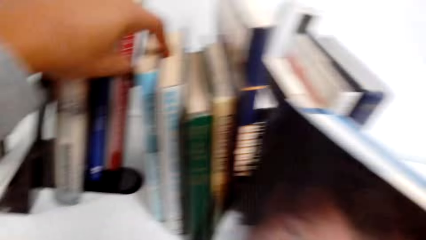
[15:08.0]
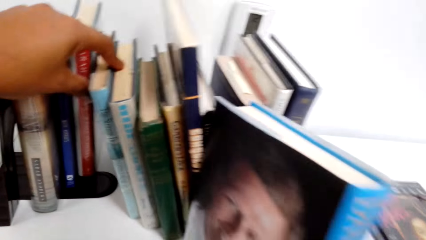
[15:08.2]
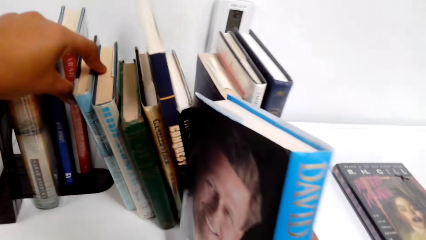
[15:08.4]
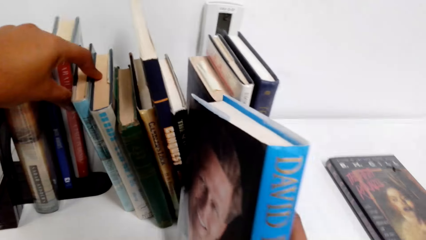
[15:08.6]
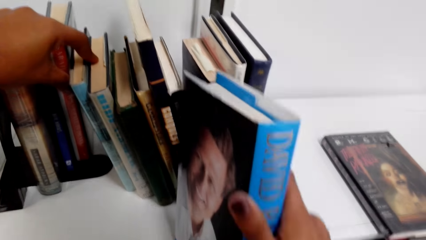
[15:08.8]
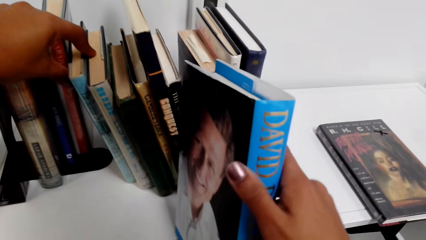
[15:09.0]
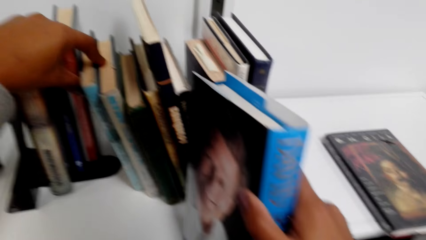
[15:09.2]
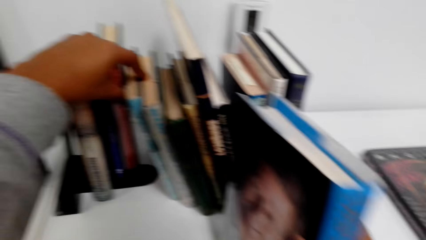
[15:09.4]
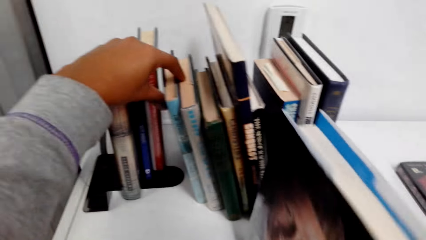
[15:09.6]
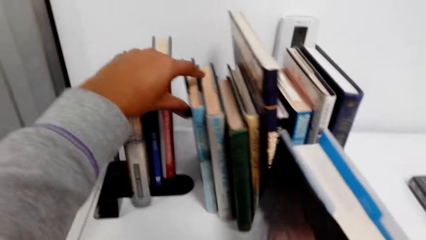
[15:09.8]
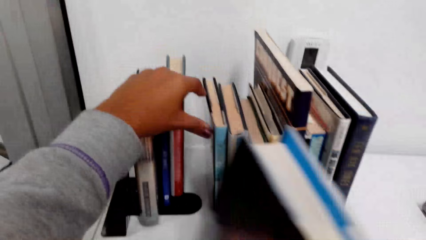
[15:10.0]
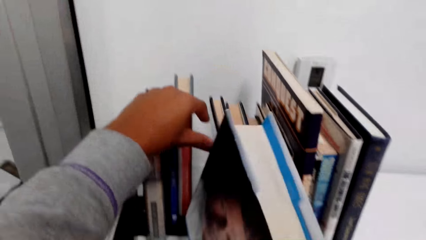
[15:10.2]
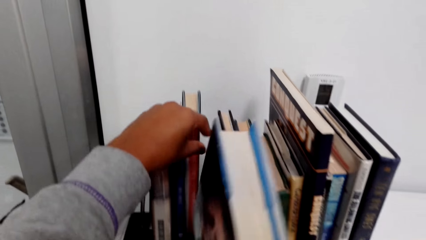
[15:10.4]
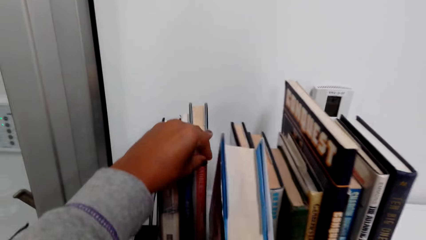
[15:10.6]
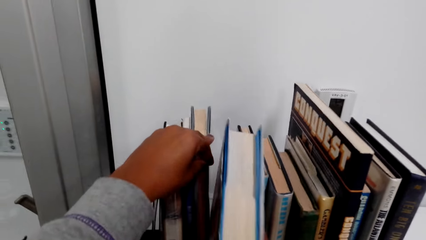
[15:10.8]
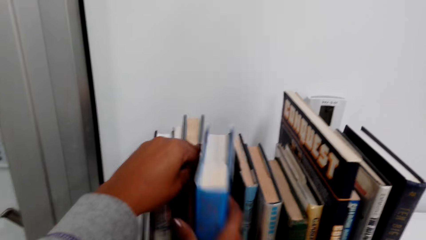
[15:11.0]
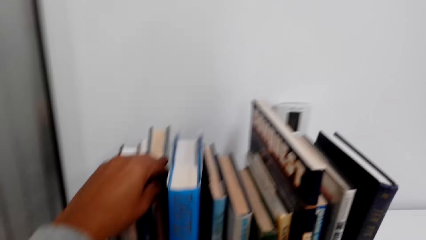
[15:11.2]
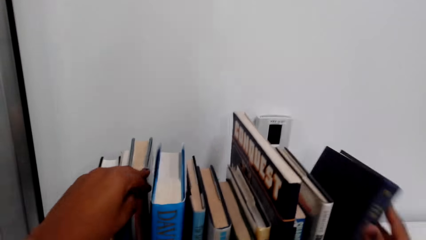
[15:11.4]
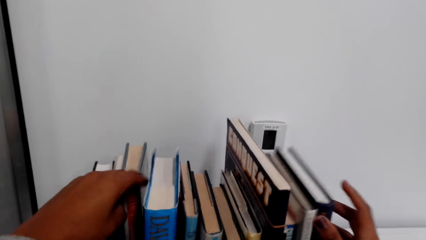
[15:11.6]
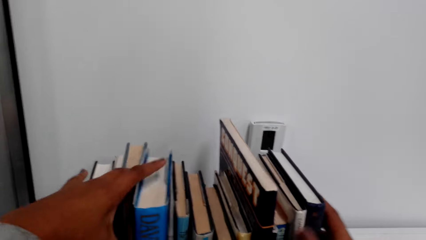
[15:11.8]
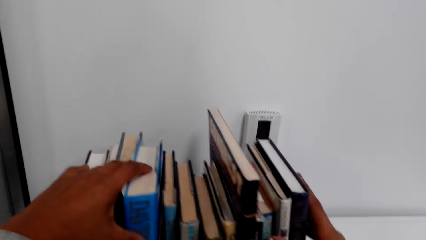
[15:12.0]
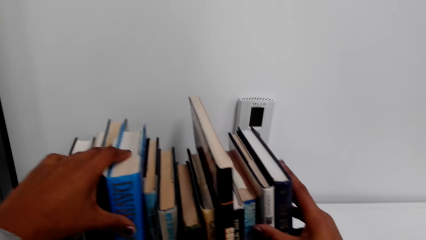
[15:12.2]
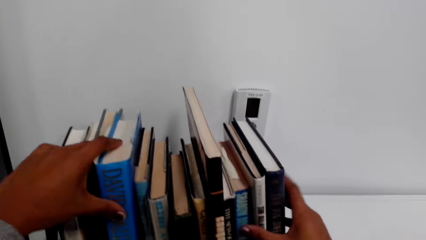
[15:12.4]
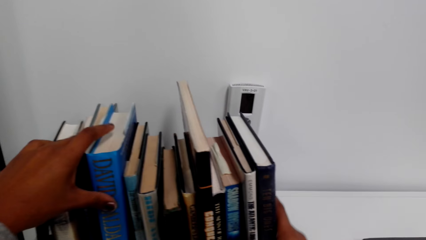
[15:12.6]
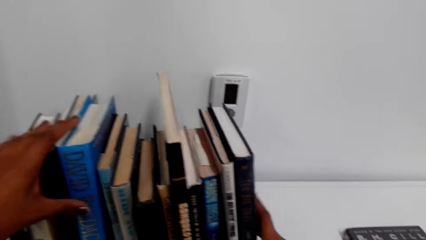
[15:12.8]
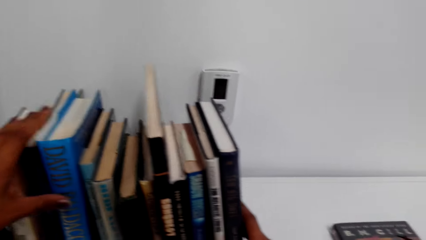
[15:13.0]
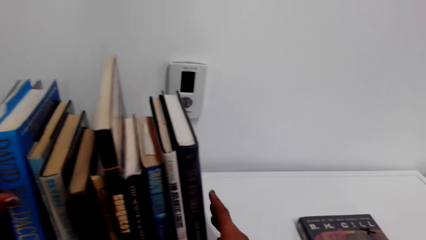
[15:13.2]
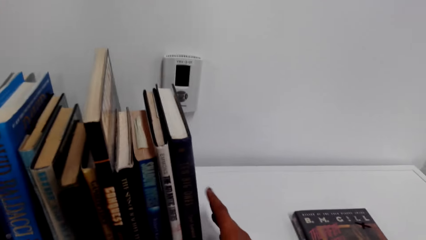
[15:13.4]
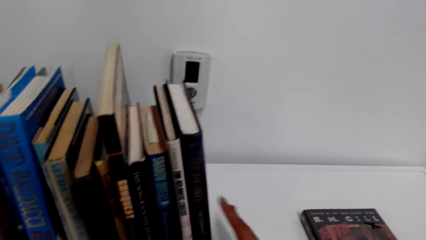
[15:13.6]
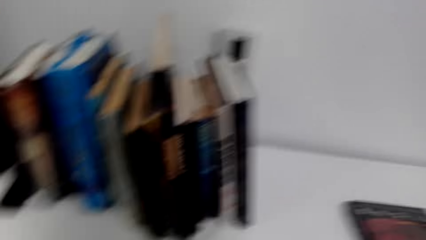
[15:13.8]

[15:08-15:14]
The camera wearer places the book on the shelf.

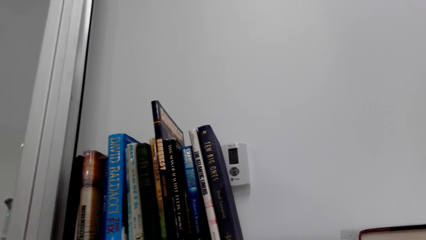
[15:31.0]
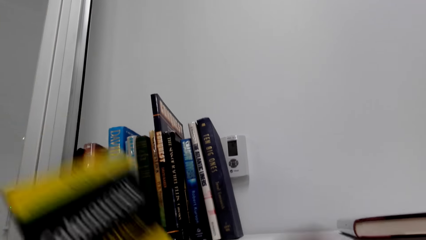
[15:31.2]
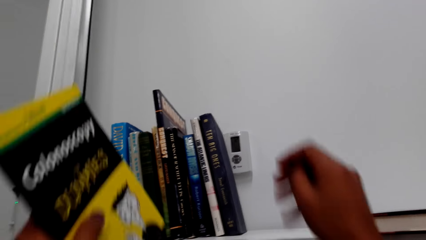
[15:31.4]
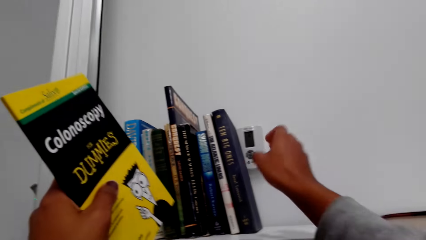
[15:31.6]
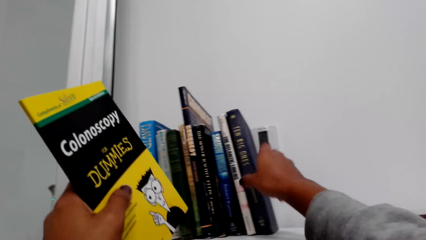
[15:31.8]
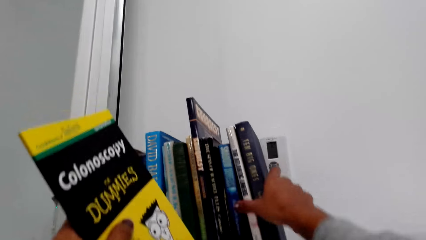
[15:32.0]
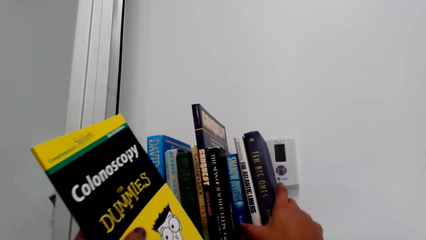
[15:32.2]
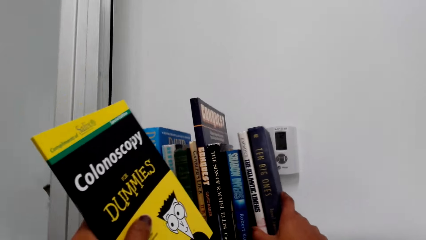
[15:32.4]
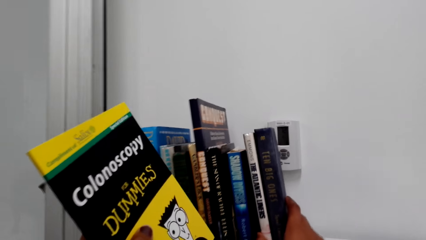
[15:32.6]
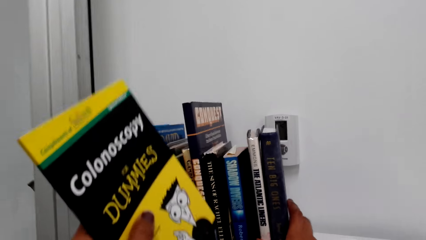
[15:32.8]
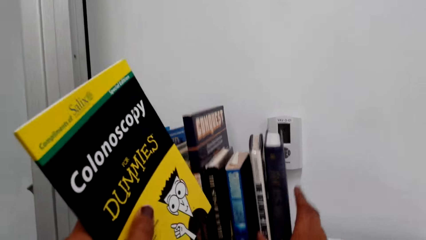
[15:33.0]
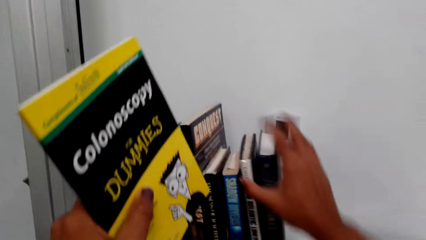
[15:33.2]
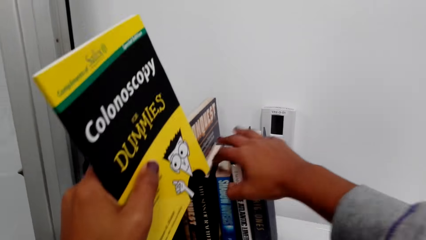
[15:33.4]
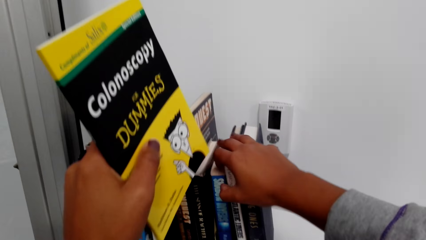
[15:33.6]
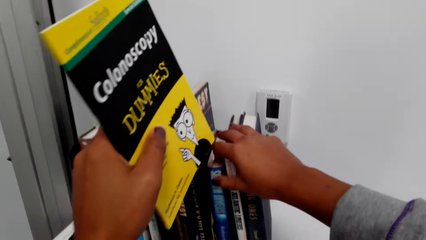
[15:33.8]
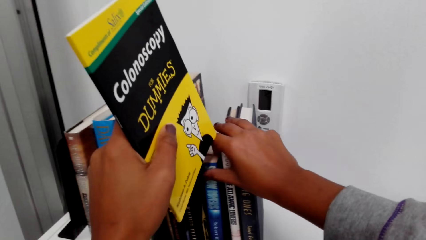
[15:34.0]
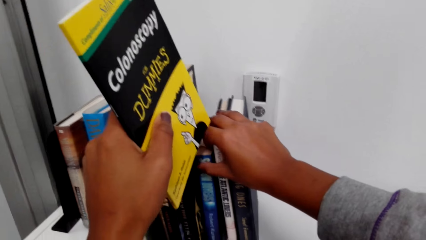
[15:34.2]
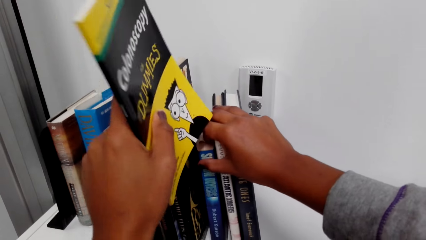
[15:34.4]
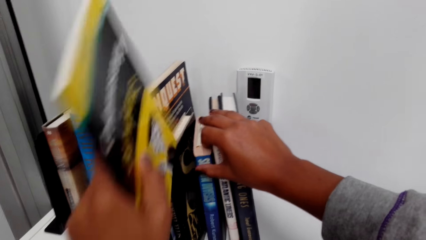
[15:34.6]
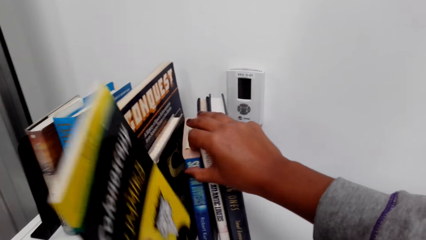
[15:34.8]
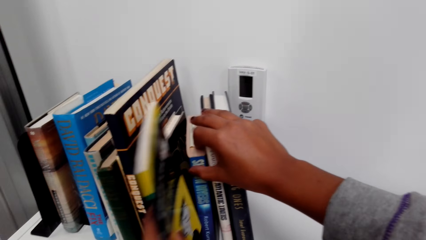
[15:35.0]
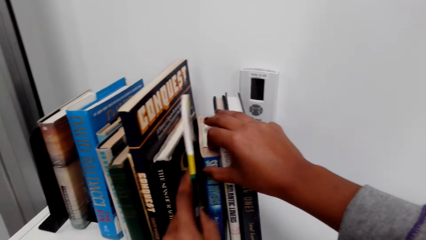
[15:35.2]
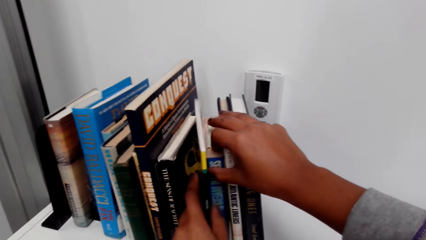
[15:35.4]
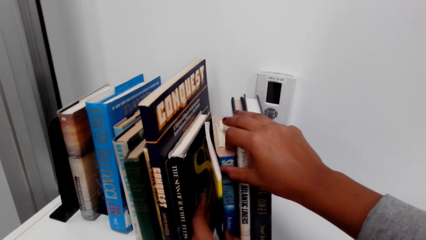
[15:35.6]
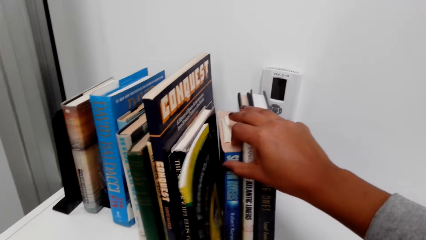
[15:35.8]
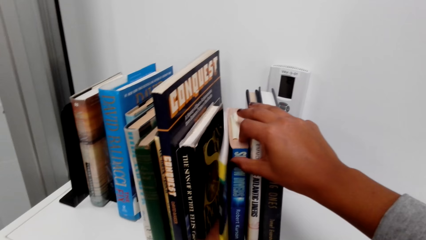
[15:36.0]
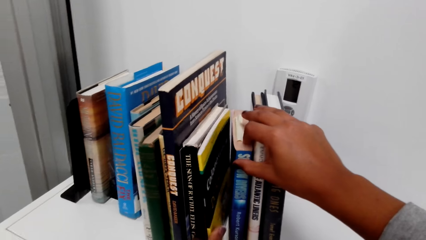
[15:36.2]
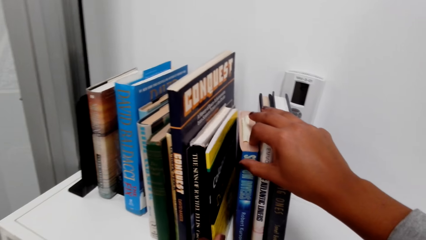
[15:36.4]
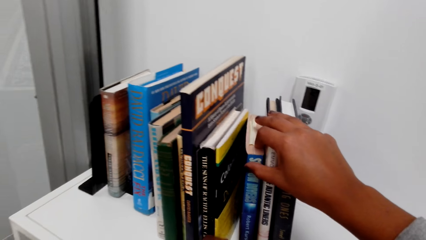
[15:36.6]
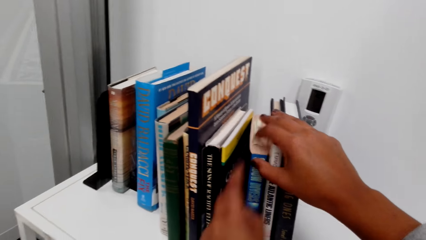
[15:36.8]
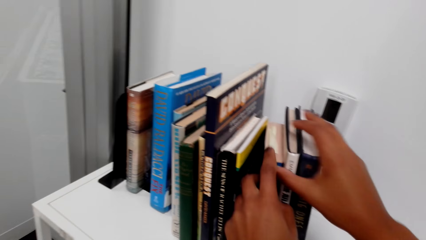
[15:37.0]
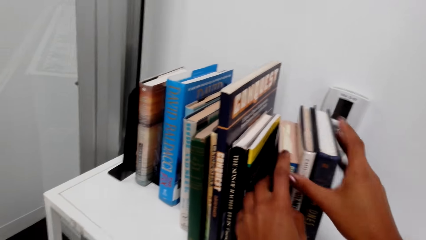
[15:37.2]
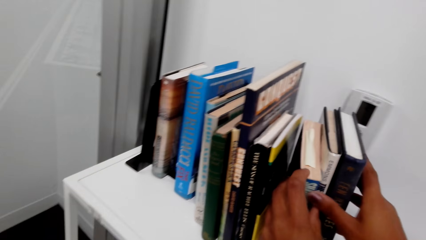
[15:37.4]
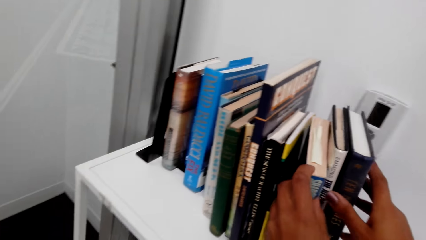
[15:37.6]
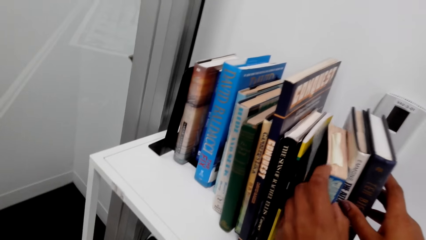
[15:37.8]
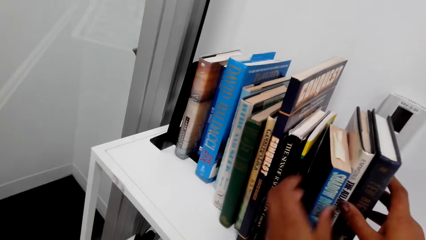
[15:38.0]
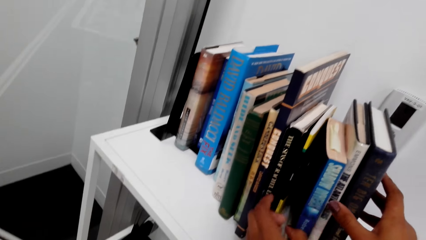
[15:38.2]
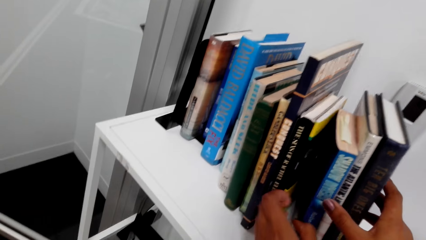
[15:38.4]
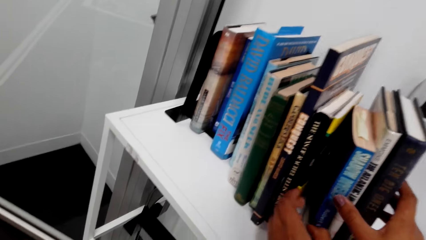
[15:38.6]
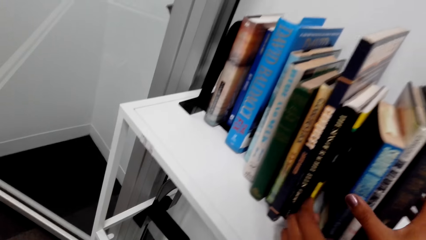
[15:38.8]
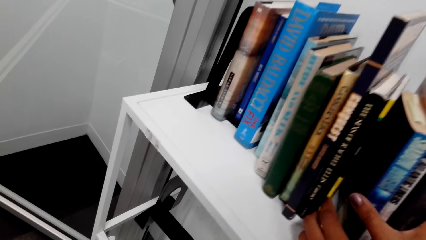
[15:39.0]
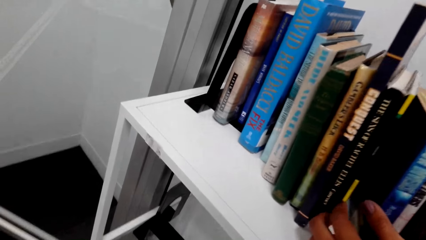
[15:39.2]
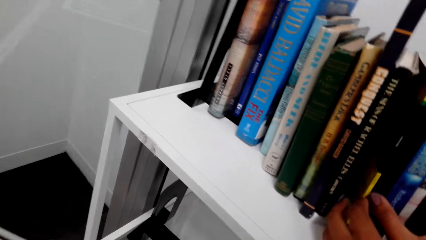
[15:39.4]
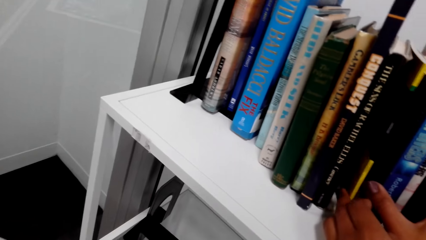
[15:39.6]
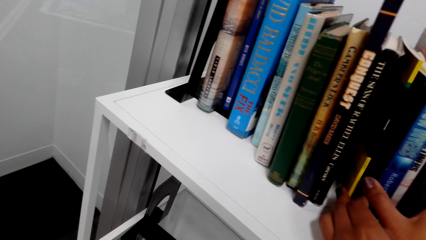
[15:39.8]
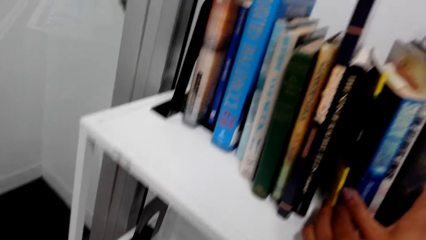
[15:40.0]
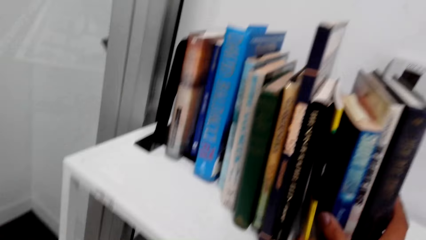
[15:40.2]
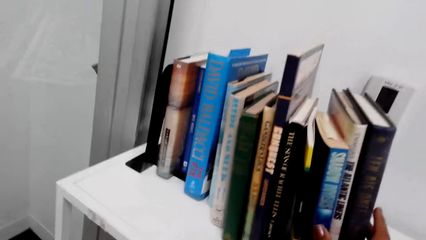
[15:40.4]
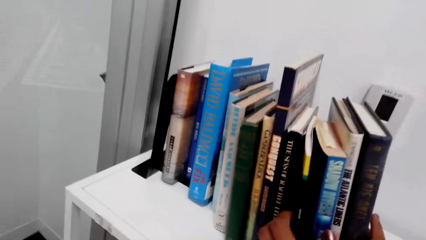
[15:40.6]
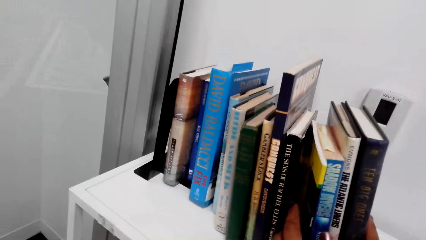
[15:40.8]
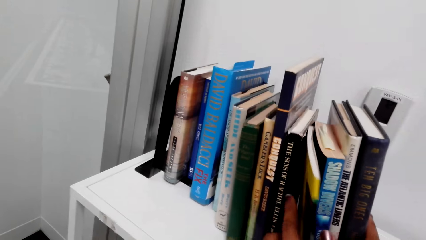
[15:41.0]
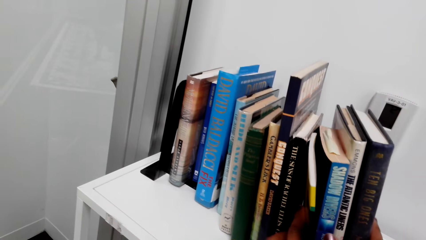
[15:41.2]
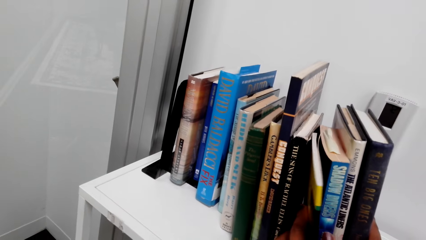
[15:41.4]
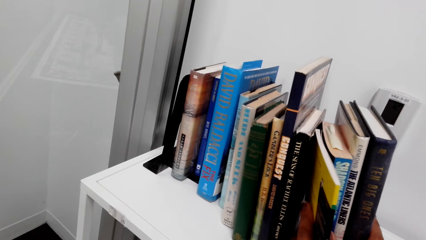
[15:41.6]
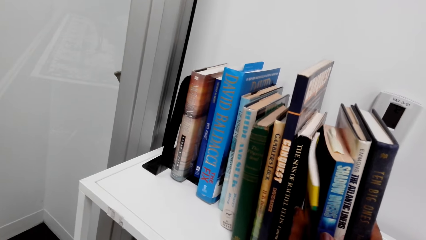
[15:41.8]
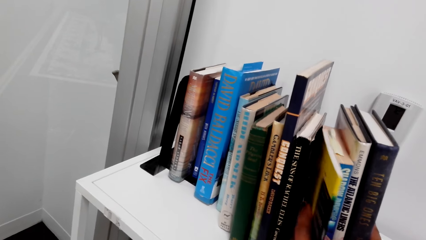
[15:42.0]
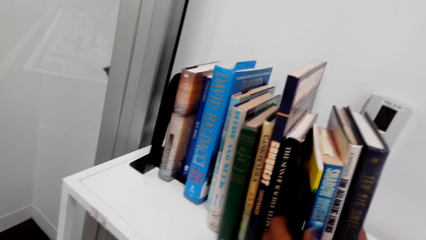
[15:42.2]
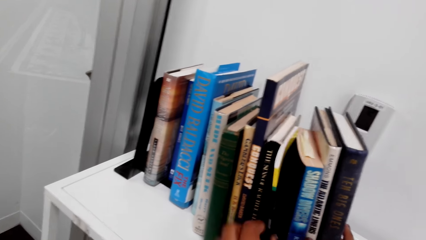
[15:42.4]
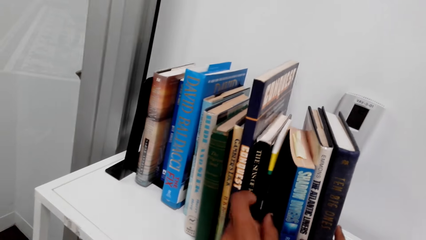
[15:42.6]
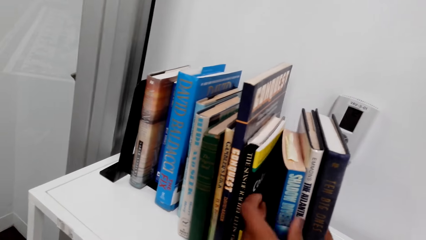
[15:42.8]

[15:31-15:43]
The camera wearer arranges books on the shelf. They place the book on the shelf.
